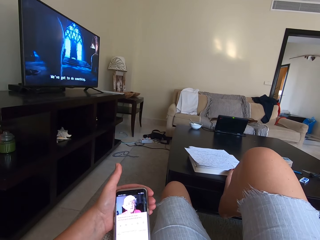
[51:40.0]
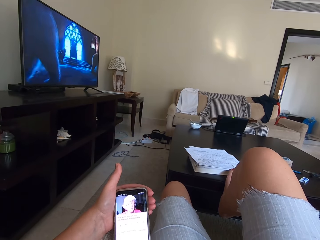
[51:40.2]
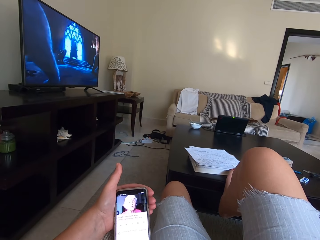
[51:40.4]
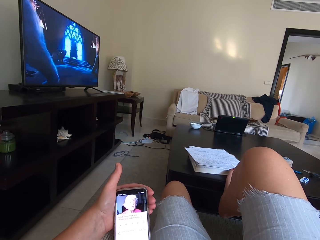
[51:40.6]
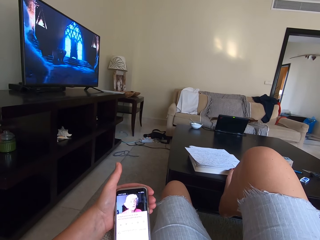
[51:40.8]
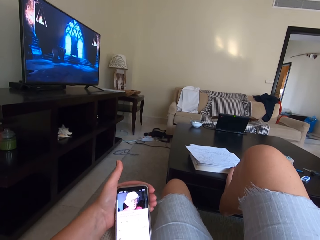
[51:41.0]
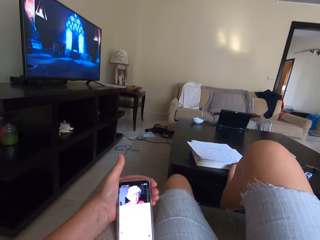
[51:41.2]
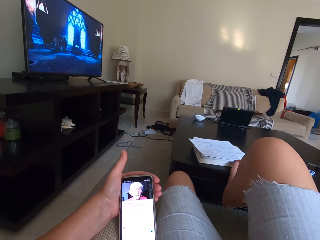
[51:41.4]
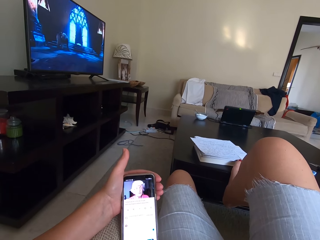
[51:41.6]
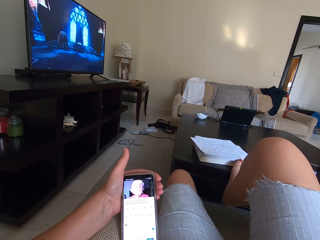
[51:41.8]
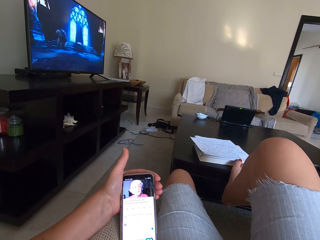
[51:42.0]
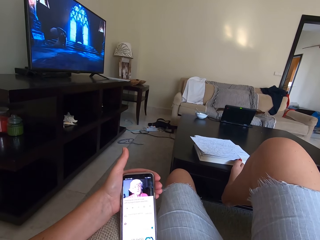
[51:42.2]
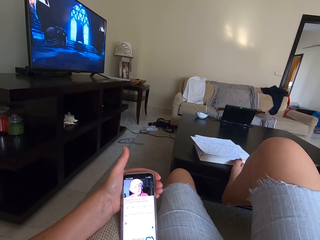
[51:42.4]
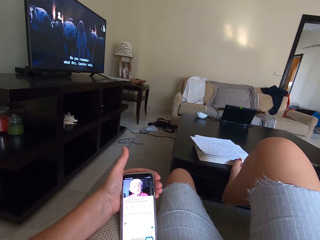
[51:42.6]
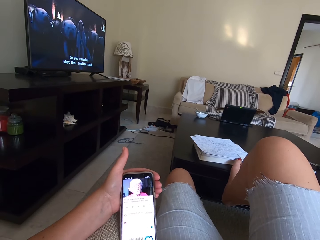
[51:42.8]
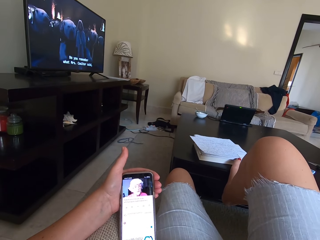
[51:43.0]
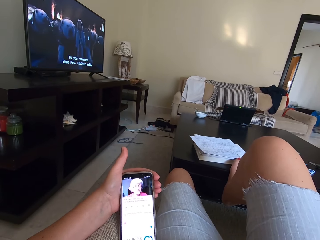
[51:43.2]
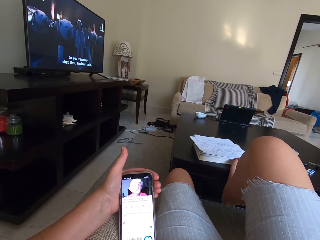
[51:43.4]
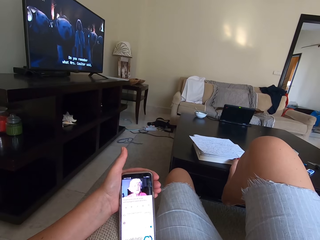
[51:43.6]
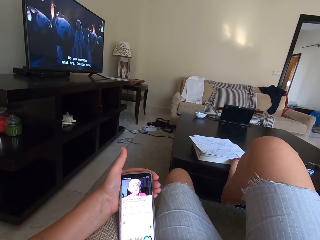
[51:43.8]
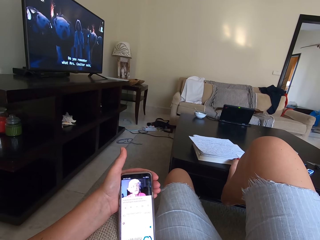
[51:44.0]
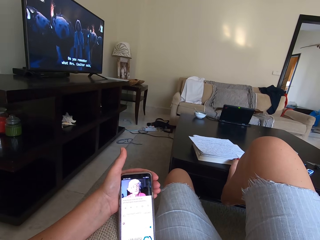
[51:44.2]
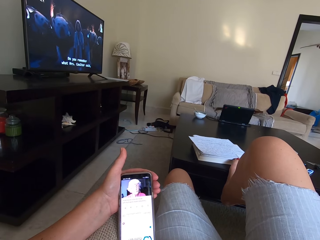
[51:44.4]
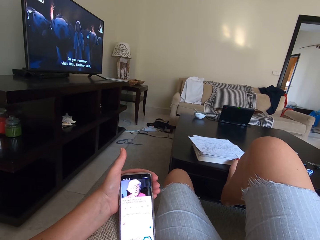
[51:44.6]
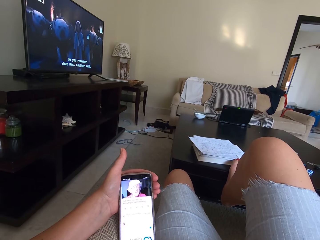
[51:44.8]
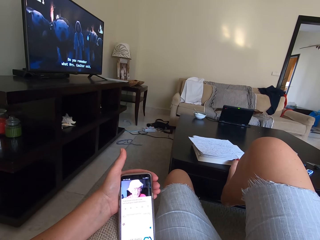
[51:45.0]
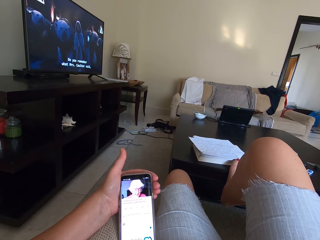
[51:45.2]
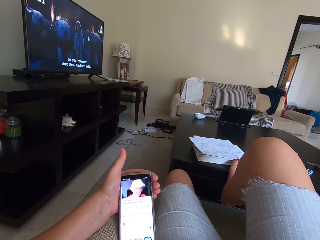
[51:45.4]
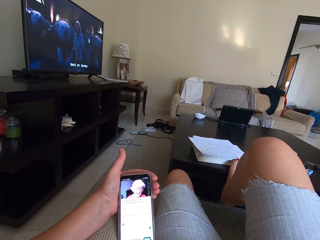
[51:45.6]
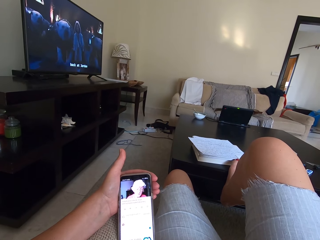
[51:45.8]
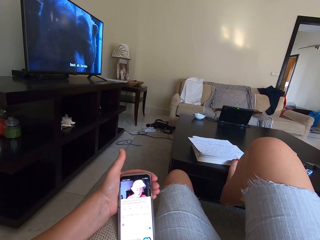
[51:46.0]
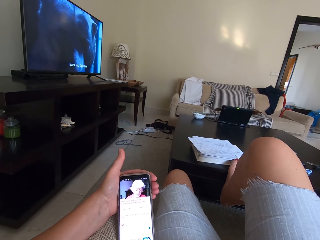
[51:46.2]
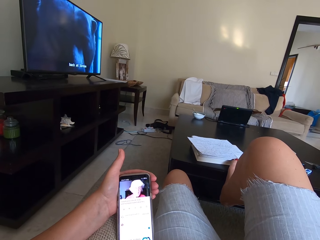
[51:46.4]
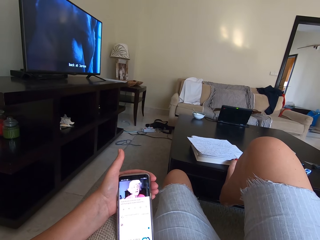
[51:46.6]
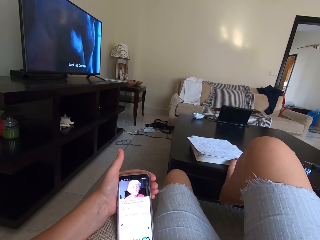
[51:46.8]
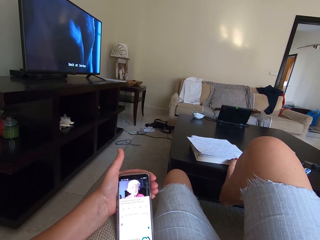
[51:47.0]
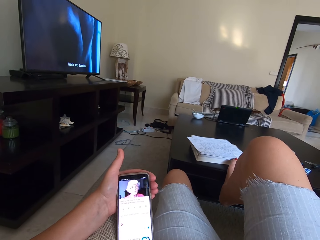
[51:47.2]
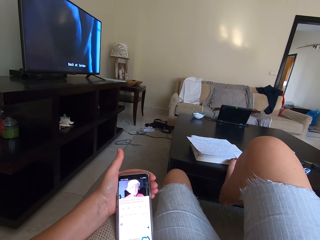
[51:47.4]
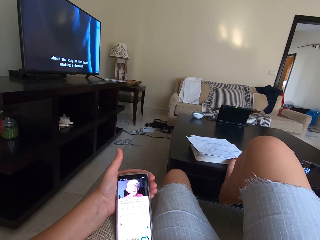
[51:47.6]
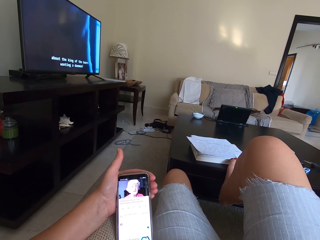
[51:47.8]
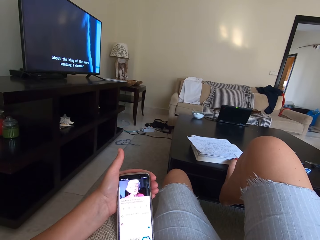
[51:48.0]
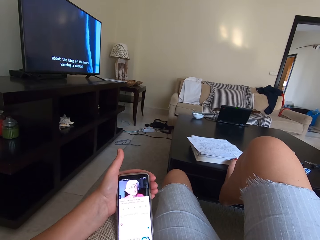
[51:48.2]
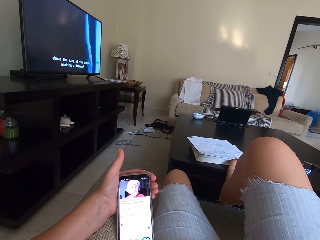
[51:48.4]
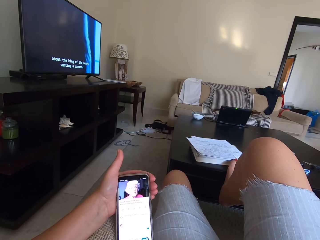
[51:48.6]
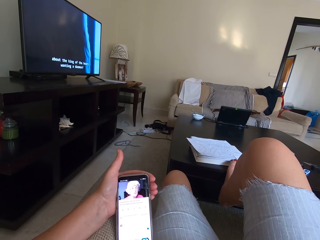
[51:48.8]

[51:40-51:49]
The camera wearer holds the phone.

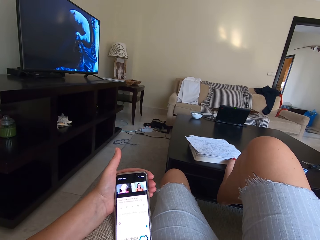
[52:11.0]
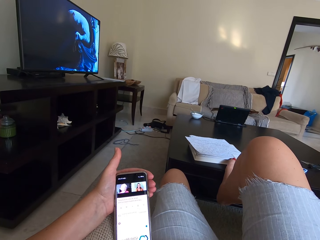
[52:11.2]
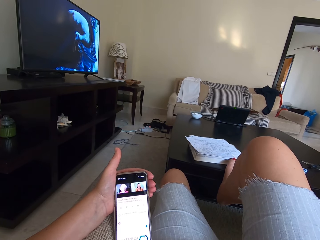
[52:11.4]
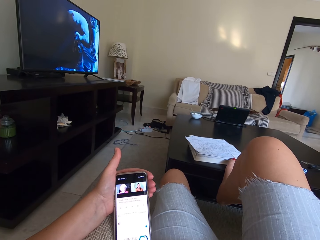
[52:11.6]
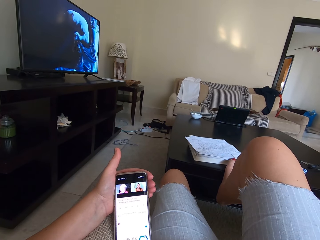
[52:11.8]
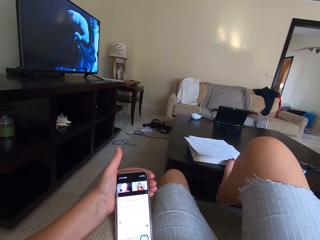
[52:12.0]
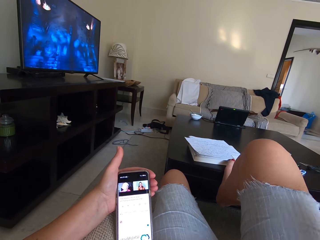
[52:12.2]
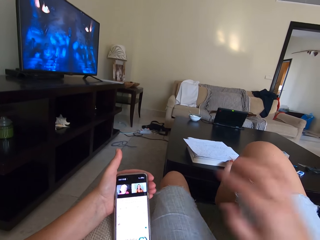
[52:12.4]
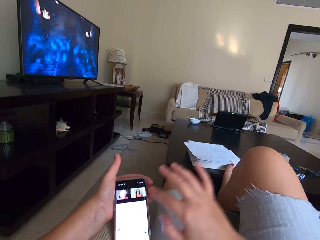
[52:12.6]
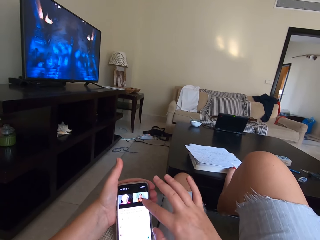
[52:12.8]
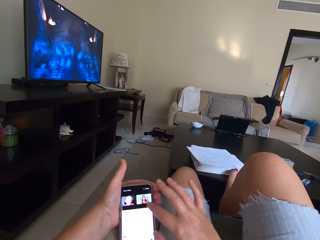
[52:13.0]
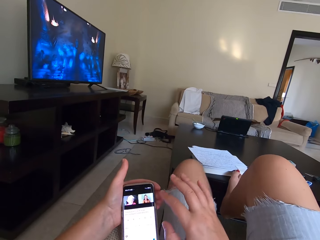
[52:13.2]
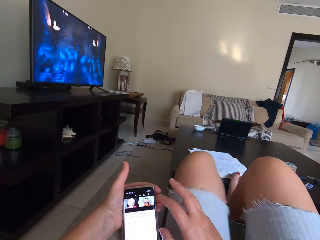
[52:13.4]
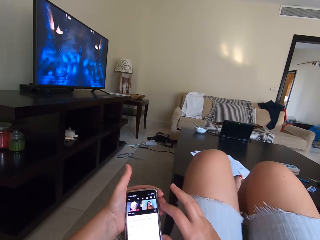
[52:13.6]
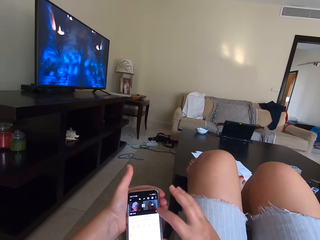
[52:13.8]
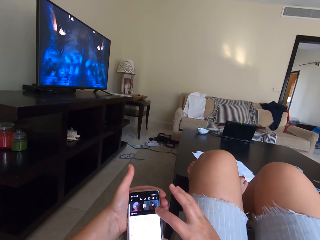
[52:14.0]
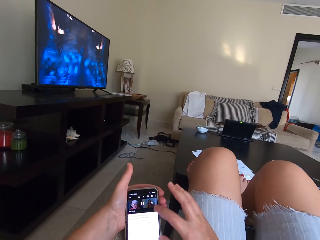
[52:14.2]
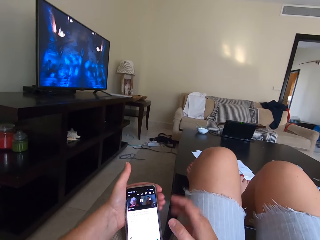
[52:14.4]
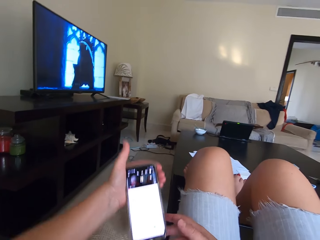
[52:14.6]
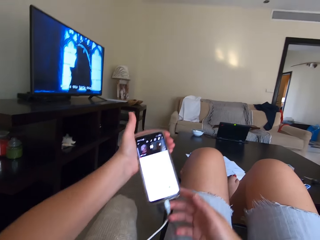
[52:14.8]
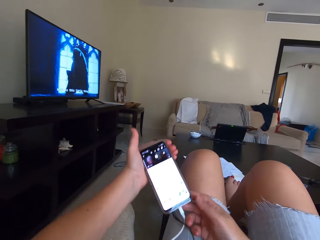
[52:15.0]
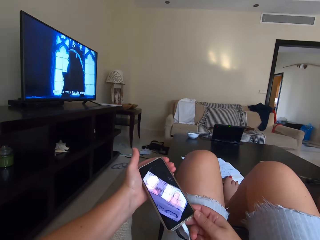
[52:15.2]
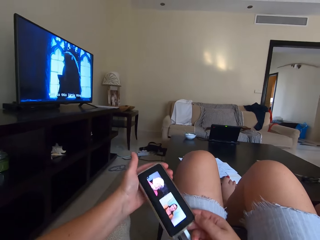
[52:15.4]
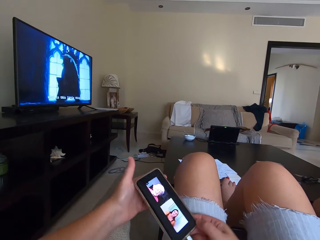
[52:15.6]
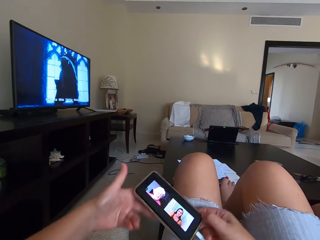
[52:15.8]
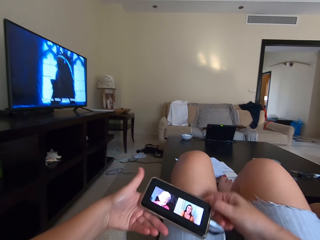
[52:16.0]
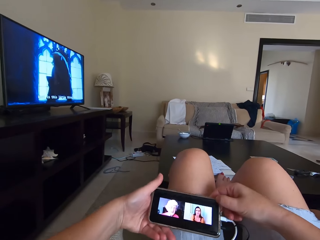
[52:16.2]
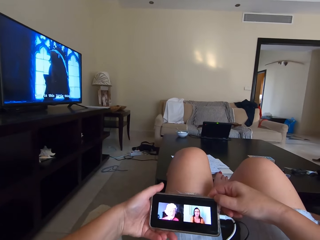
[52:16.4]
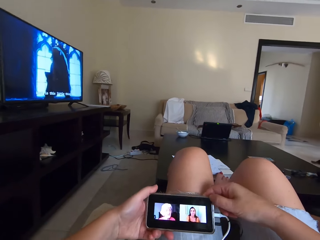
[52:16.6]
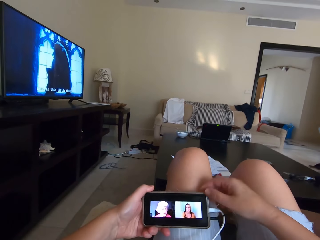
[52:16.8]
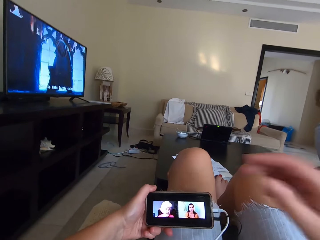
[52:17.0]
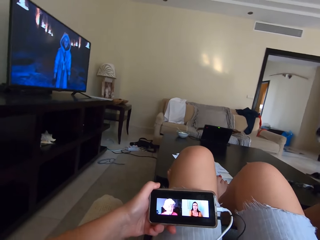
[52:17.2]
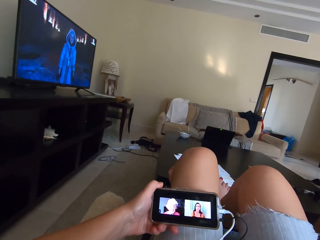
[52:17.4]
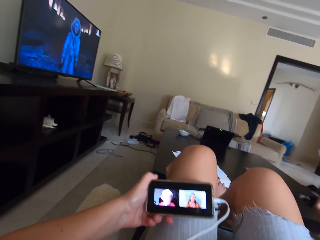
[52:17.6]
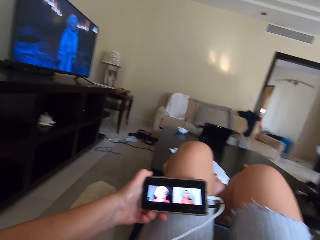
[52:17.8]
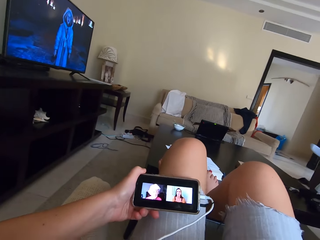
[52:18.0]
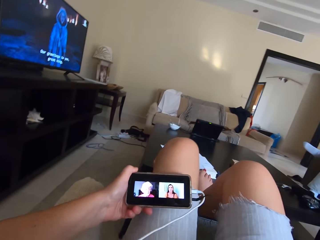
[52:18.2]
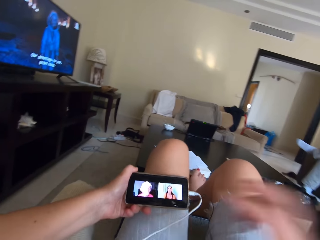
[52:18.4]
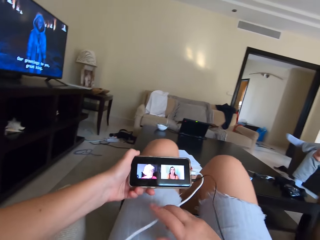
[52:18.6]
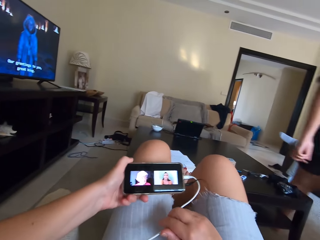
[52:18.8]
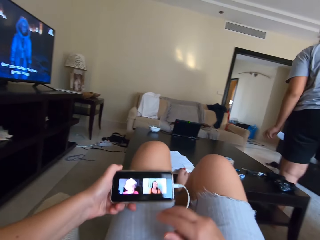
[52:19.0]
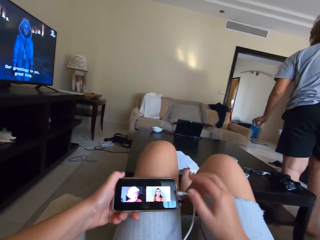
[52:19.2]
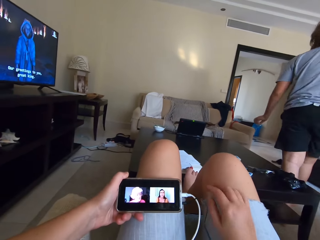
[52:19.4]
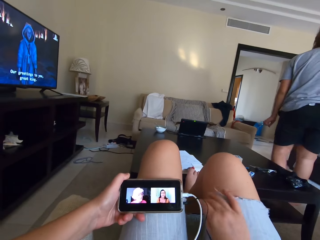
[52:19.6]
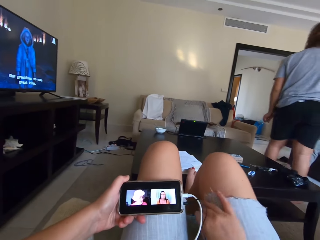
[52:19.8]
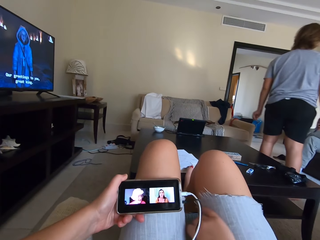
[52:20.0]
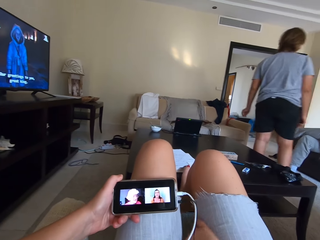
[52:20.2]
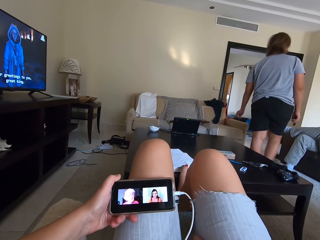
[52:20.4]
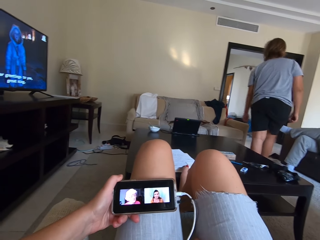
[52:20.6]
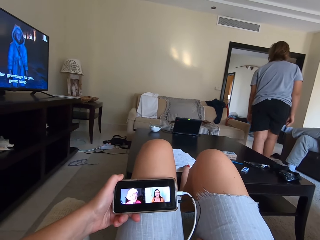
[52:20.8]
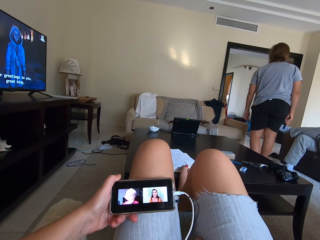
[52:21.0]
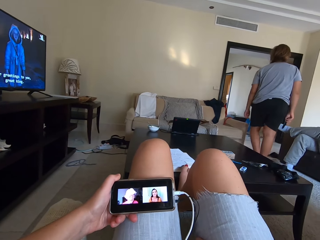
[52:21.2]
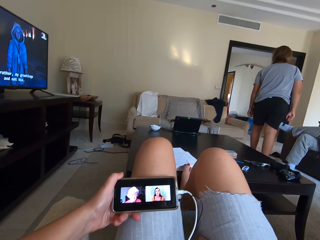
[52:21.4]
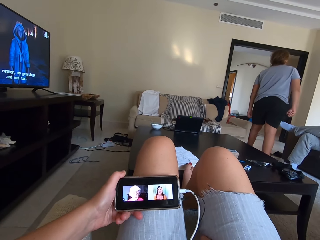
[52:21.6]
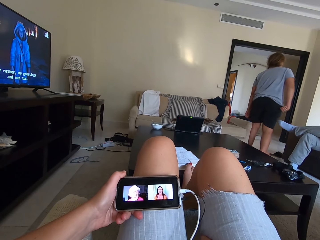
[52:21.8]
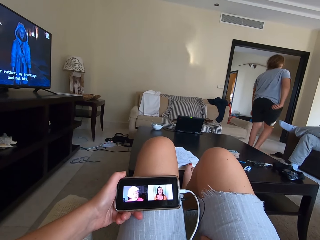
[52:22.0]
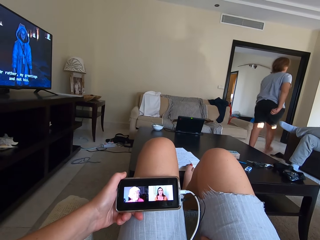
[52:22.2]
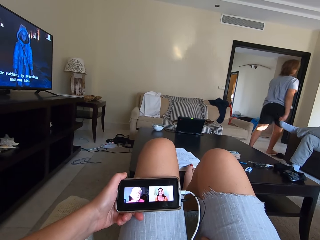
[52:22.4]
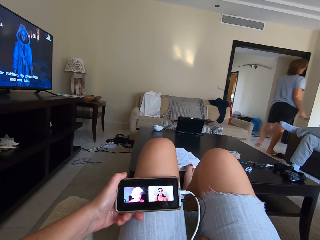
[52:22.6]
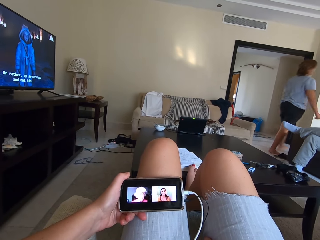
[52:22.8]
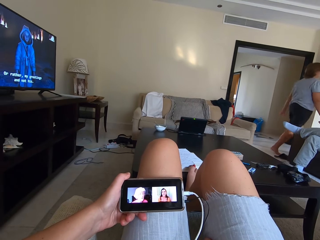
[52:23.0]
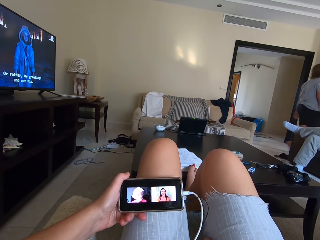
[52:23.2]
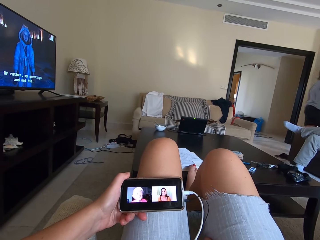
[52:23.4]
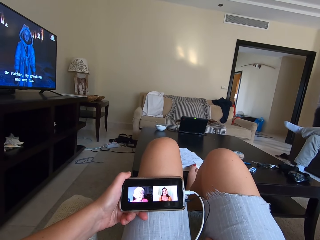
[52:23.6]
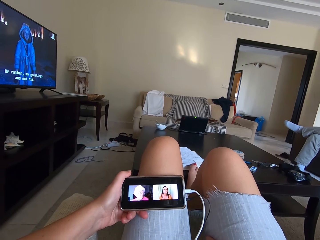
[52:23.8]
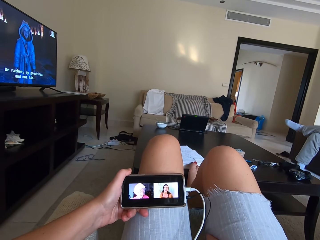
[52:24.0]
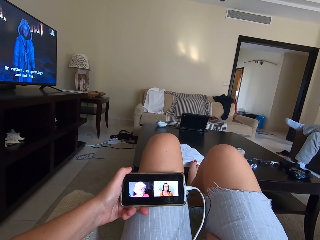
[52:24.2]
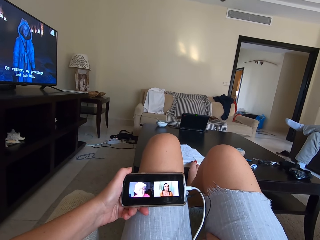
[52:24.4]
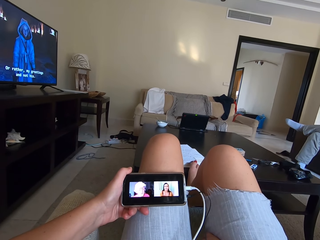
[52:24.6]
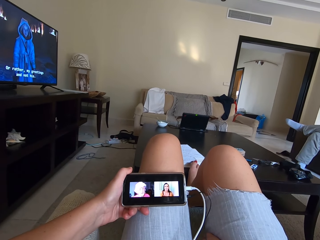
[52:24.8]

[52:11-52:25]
The camera wearer presses the phone. She operates the phone. She puts the leg on the table. She moves the hands. She rotates the phone. She watches a video on the phone. She moves the right hand. She touches the cable. A woman walks away. The camera wearer holds her lap. The woman walks around the room. The camera wearer watches the video on the phone.
